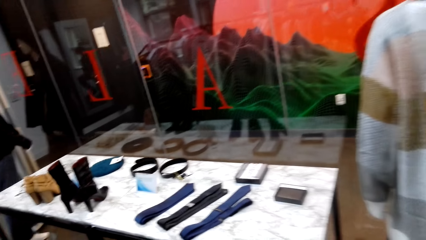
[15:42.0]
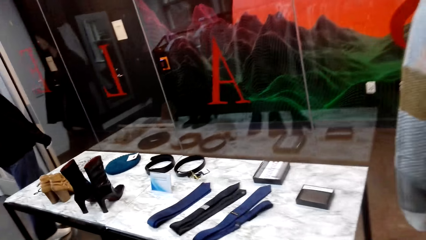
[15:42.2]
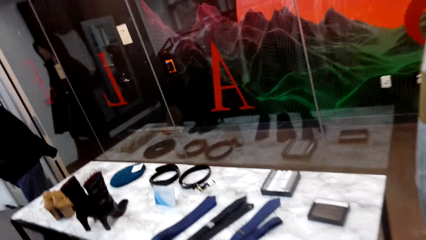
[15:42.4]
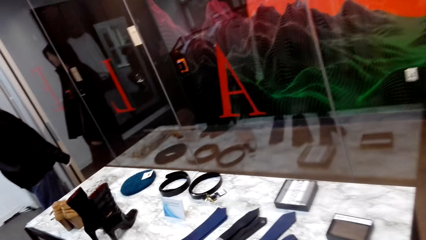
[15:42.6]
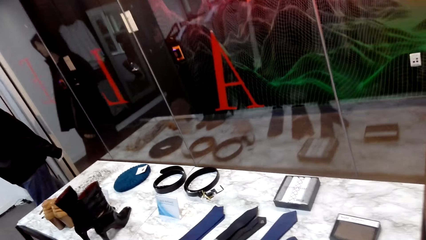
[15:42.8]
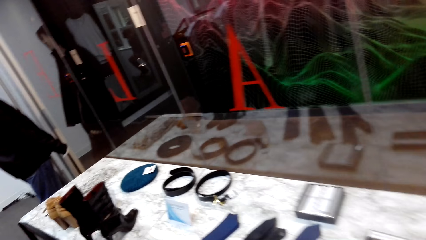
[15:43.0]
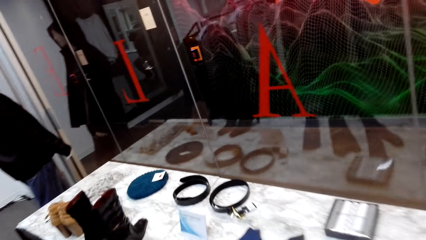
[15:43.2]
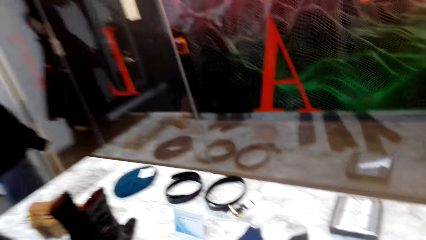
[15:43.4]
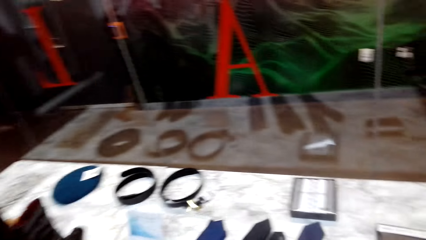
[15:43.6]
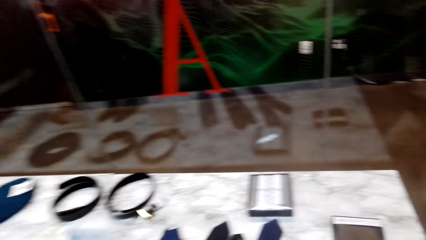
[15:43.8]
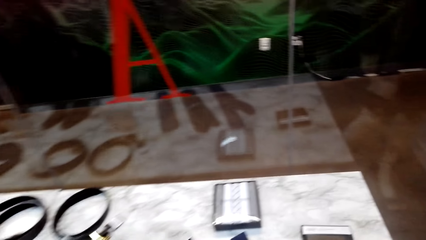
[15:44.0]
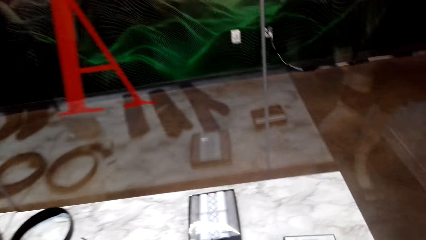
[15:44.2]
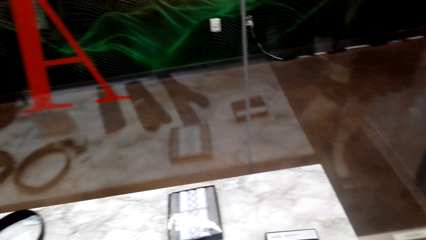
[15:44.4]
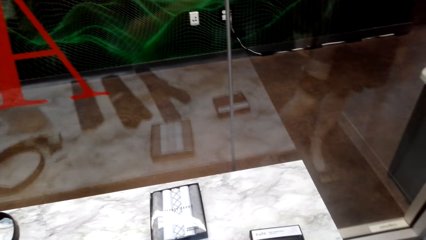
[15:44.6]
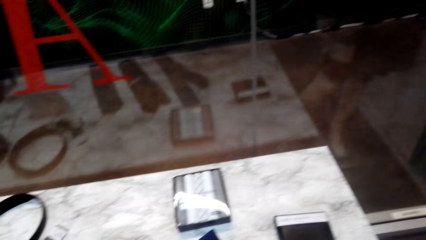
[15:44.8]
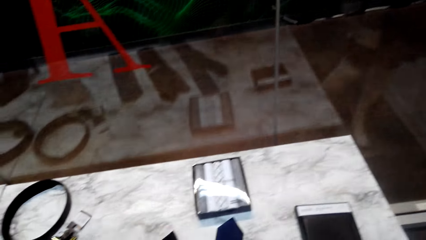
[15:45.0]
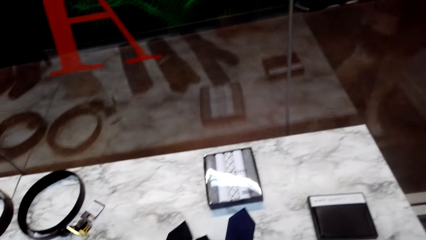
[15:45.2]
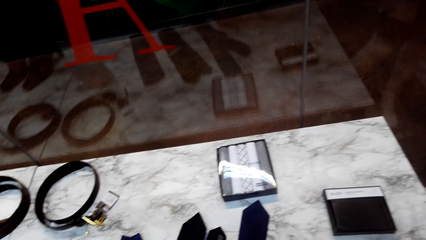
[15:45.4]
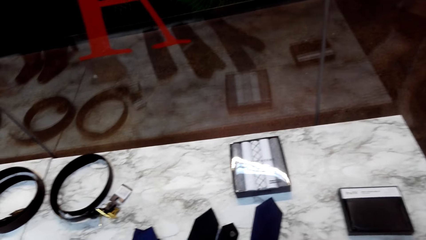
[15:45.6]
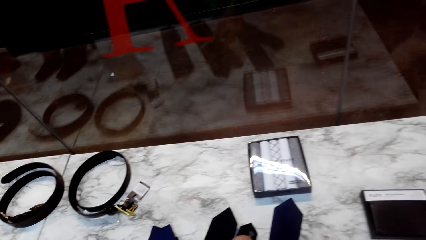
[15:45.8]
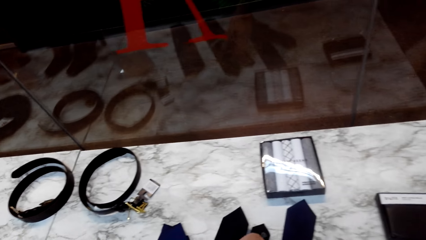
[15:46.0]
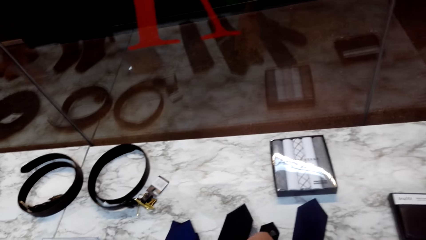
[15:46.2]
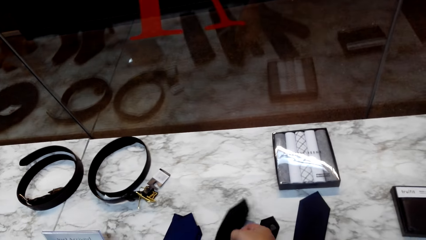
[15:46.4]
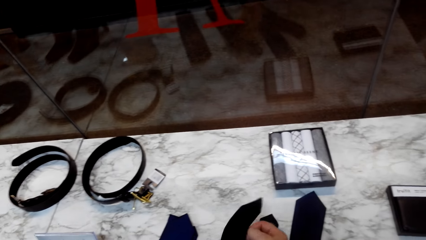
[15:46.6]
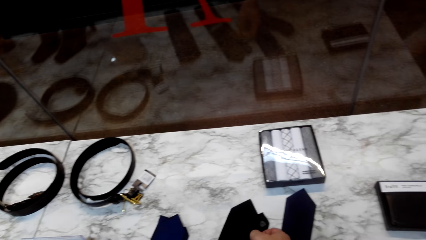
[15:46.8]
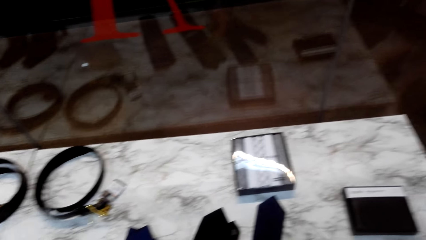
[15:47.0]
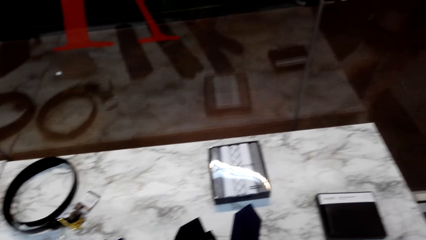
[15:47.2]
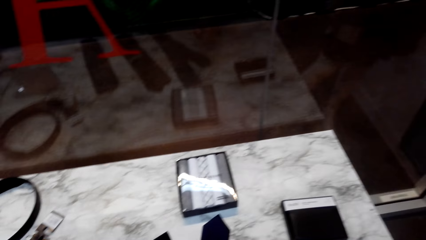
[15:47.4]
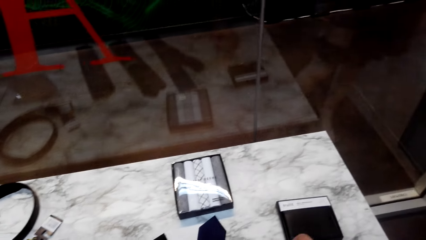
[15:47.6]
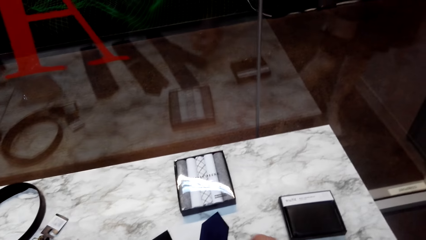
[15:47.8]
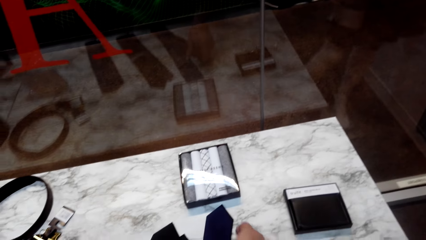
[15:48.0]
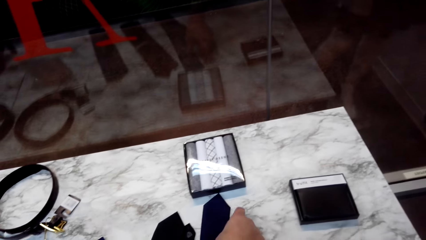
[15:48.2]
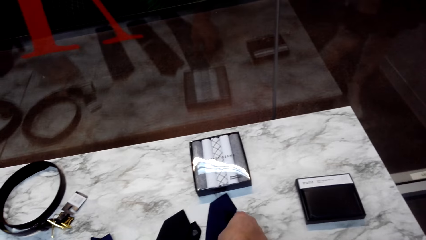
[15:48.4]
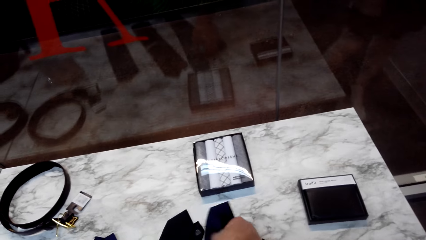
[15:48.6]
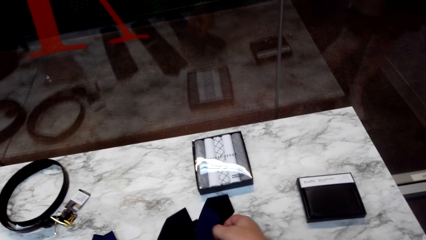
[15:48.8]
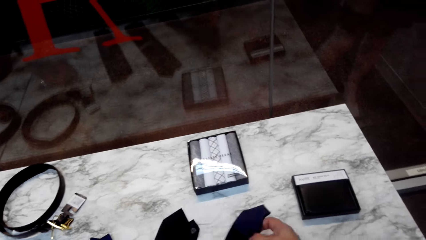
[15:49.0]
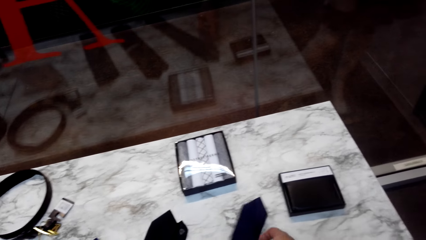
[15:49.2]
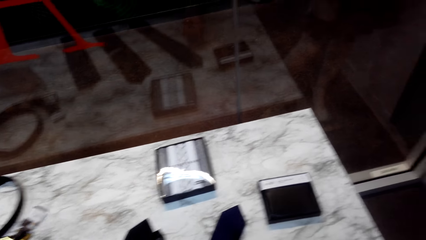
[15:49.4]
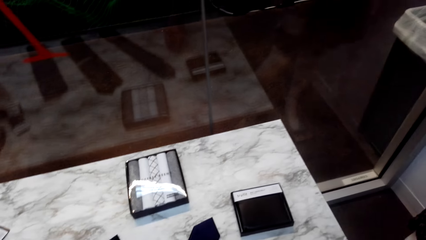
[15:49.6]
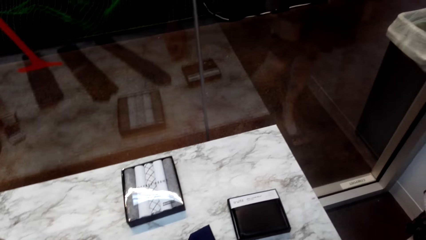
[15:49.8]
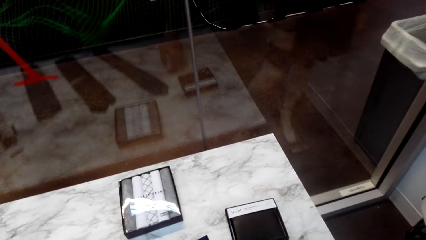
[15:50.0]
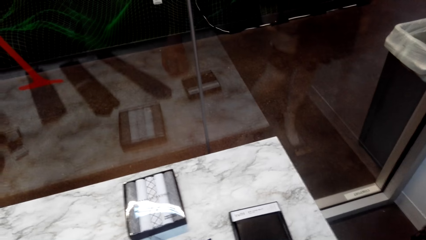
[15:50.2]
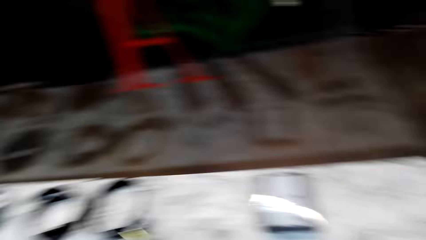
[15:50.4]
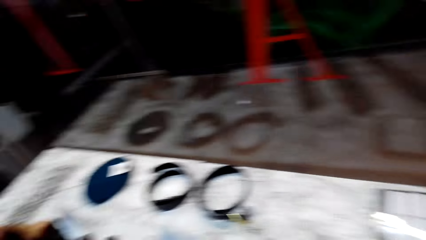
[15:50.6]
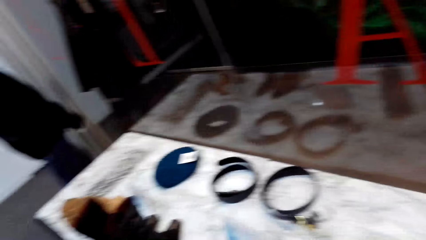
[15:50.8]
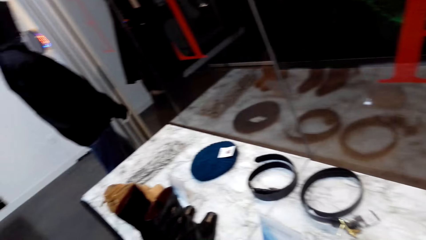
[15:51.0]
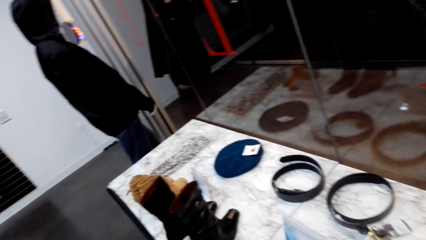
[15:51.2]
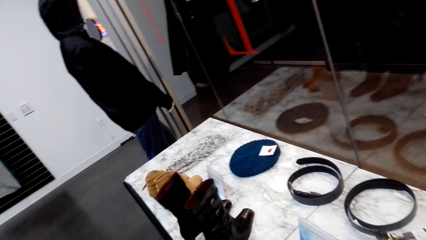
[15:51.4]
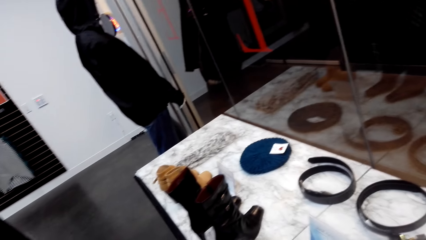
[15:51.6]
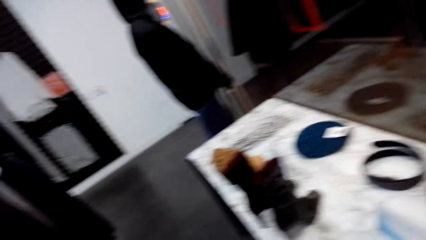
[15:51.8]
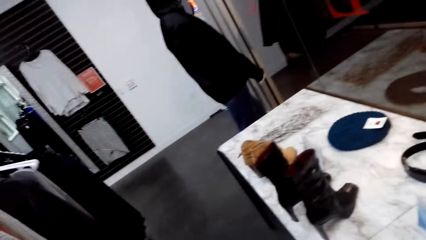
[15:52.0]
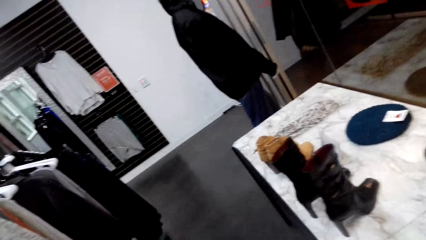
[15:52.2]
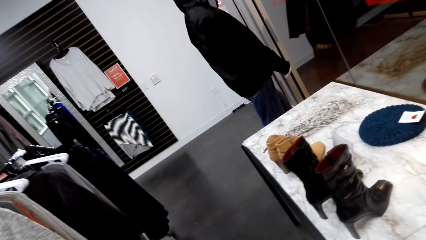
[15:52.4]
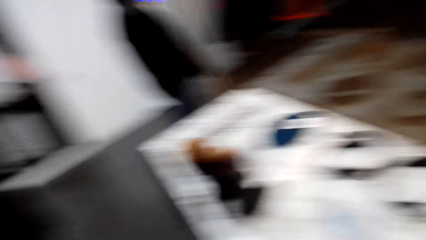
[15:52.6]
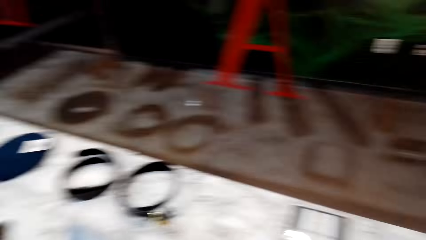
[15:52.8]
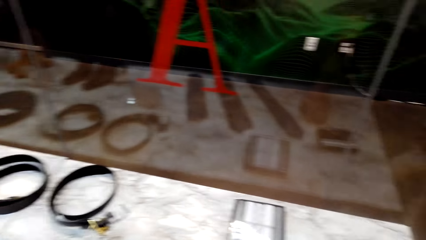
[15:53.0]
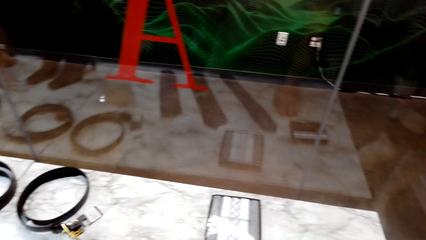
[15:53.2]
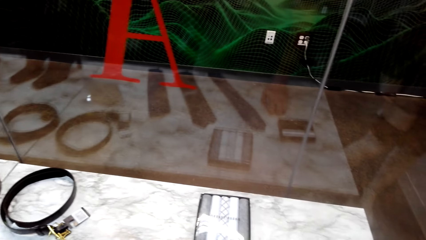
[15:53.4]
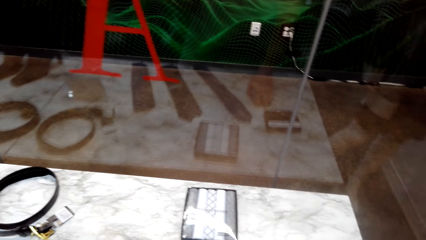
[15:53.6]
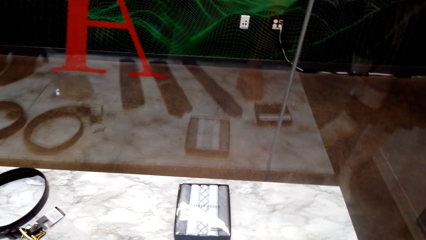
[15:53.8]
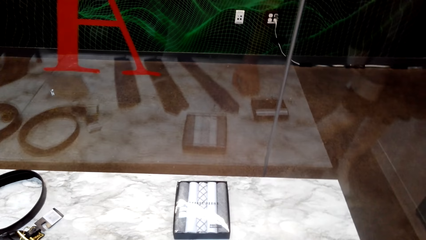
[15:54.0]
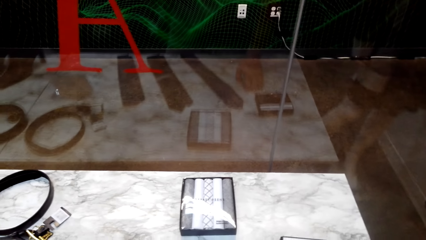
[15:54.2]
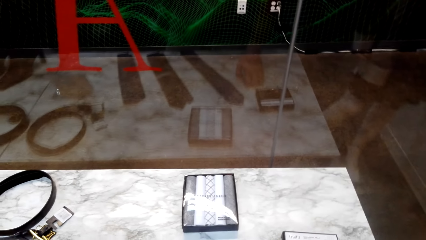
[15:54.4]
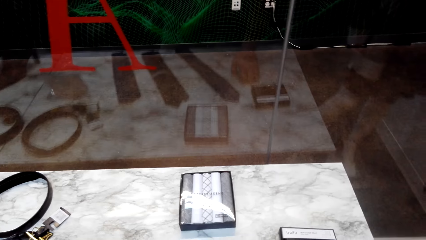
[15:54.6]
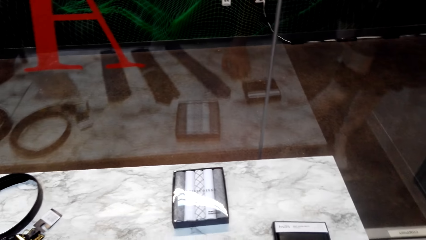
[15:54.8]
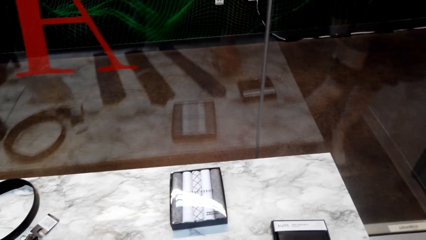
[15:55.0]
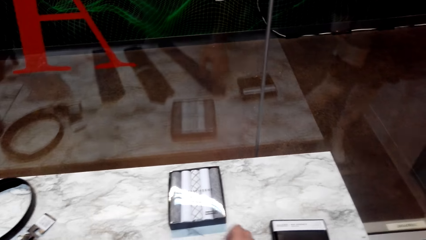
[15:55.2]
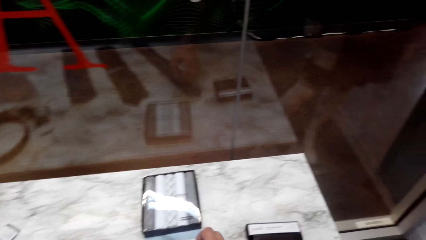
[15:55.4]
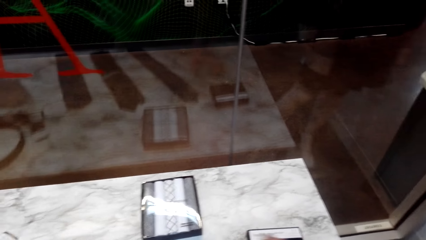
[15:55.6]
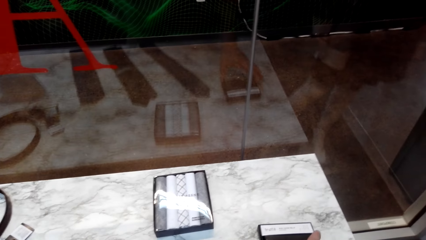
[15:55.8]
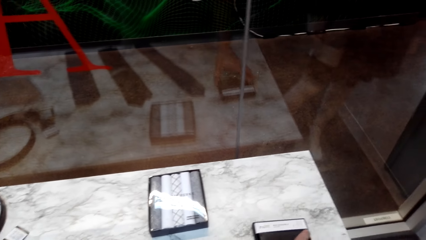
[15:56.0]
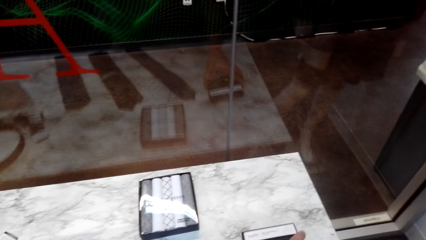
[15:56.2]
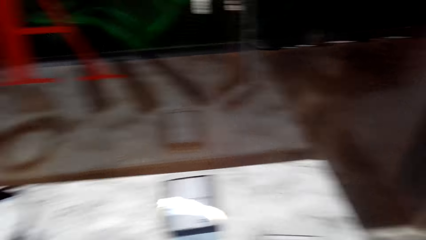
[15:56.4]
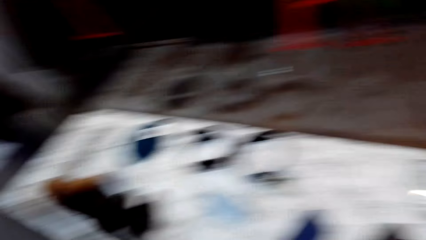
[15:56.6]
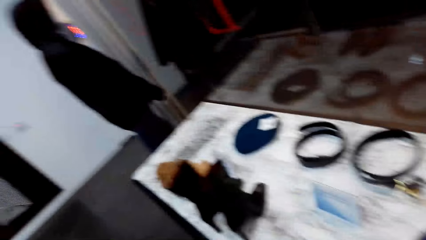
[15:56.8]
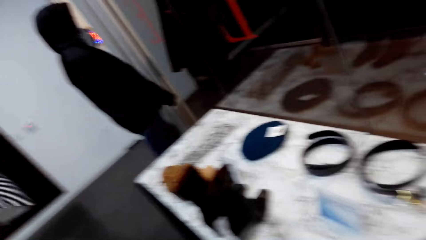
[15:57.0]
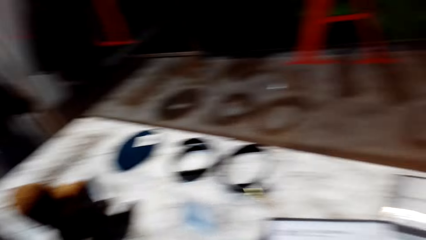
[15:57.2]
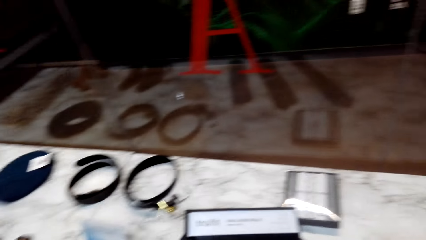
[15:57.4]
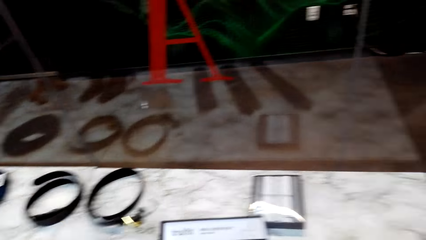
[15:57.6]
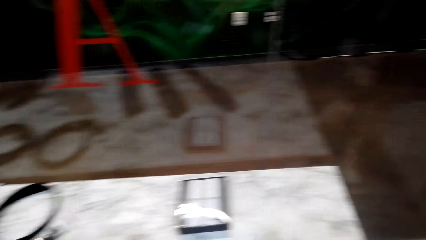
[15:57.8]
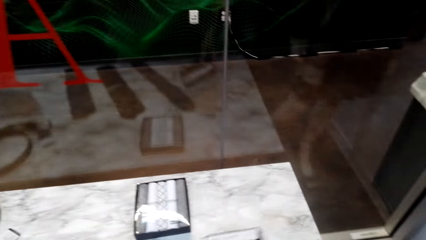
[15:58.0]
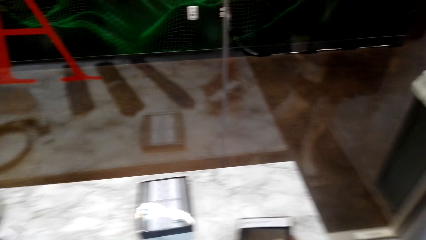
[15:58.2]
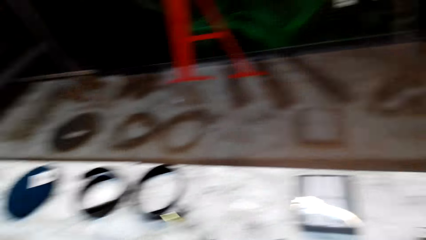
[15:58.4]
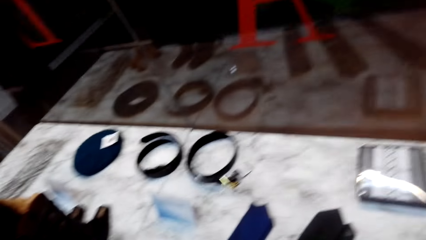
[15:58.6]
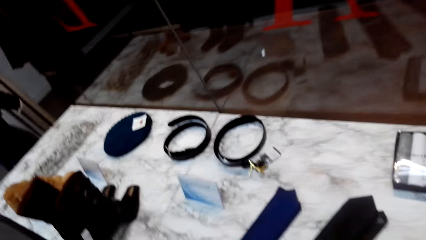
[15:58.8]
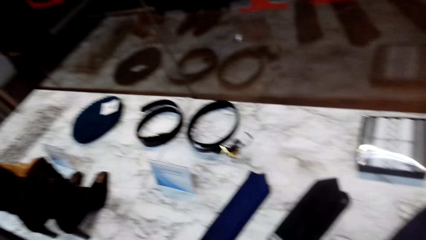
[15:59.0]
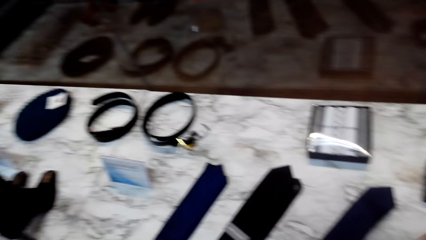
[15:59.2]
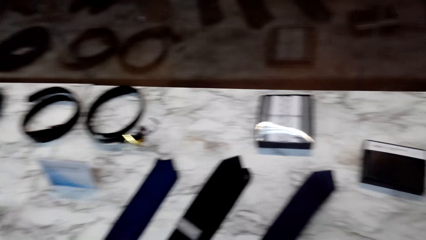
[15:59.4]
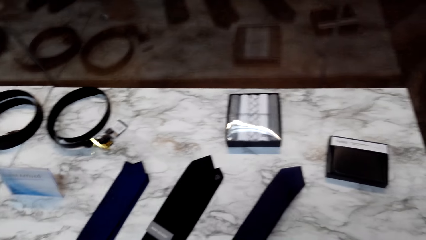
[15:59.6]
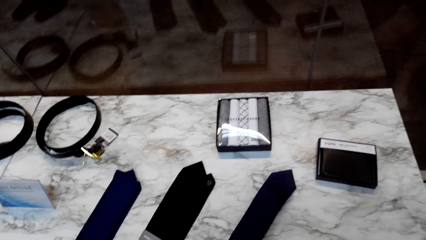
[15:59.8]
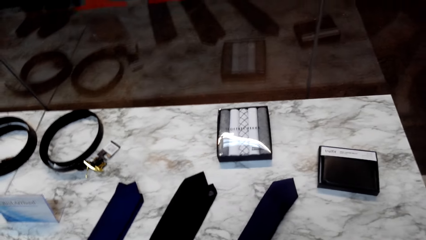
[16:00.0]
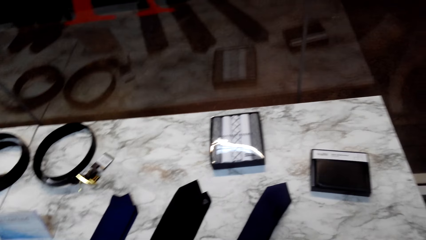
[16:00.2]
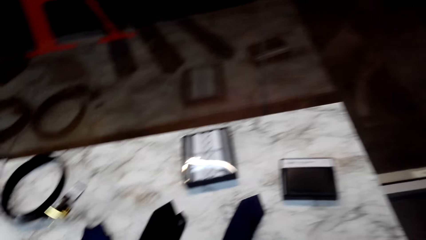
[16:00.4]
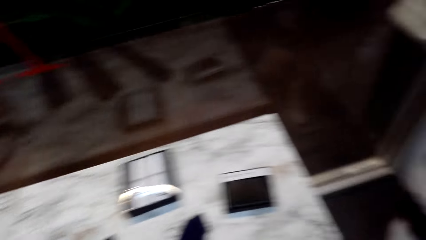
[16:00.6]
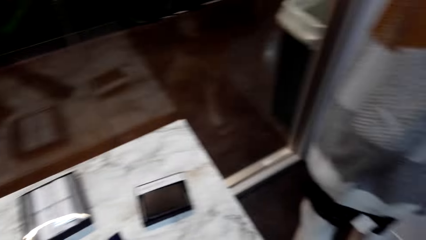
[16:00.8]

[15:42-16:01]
The camera wearer looks around the table. They touch the tie on the table. They touch something on the table.
